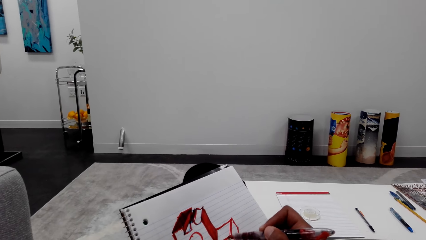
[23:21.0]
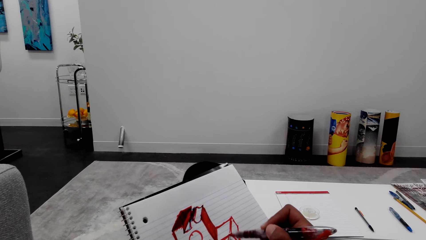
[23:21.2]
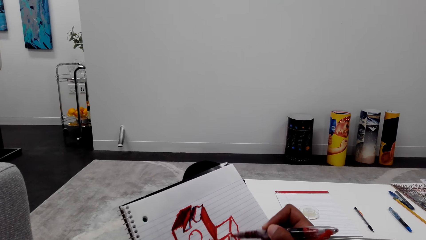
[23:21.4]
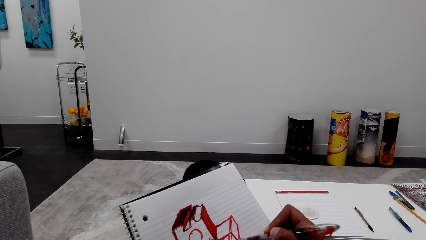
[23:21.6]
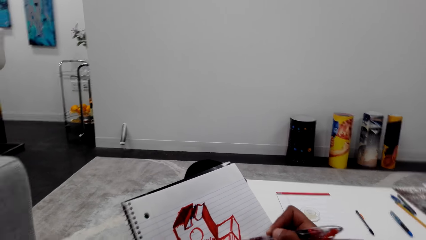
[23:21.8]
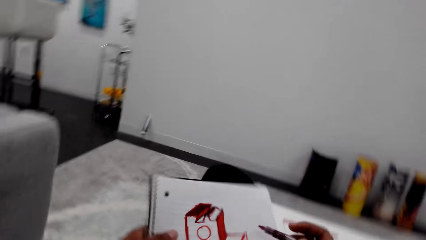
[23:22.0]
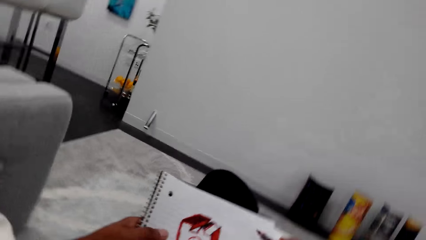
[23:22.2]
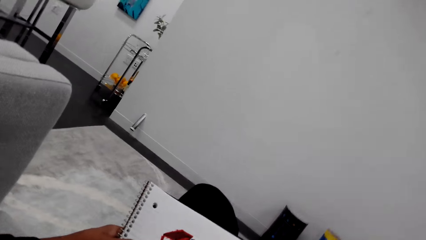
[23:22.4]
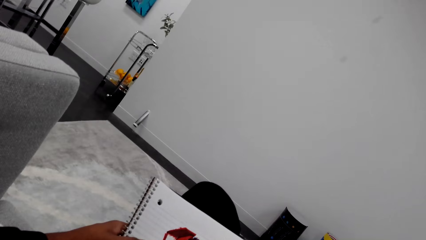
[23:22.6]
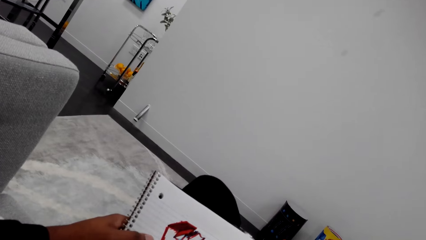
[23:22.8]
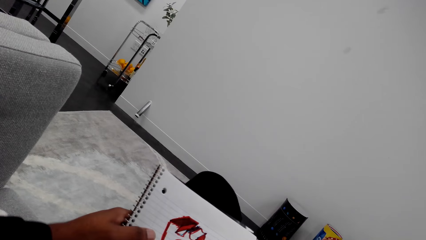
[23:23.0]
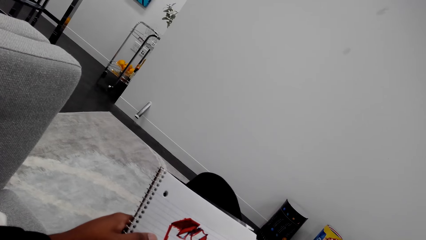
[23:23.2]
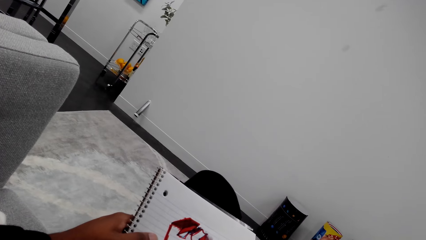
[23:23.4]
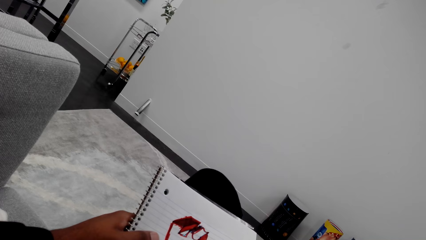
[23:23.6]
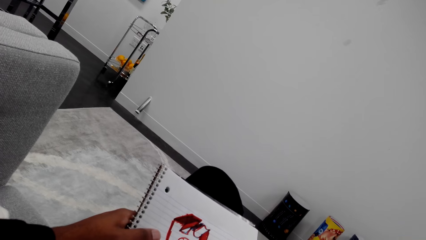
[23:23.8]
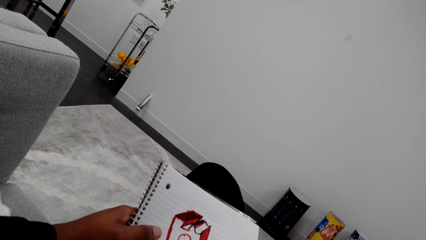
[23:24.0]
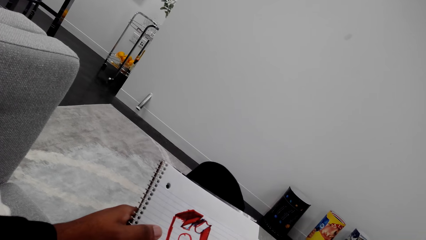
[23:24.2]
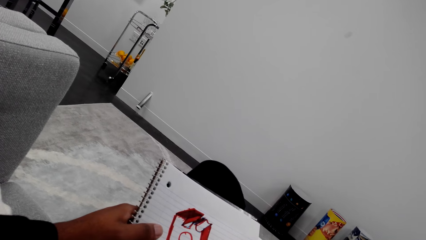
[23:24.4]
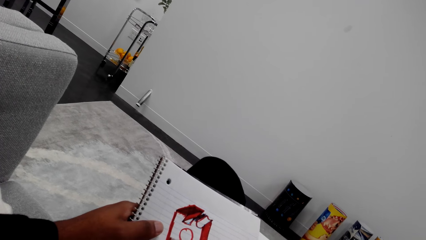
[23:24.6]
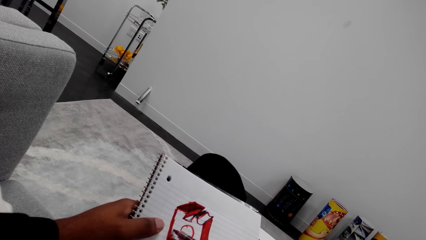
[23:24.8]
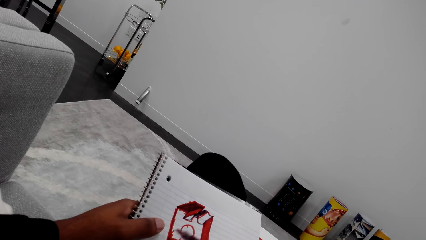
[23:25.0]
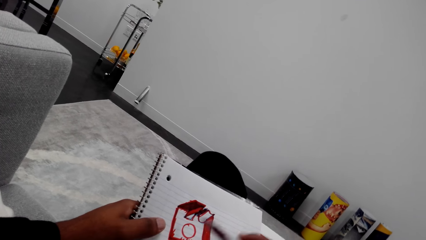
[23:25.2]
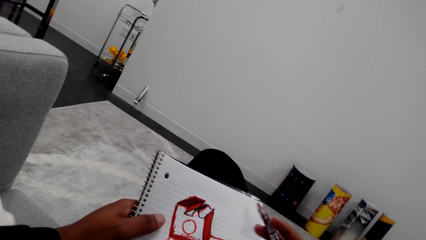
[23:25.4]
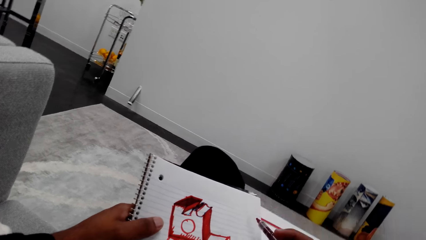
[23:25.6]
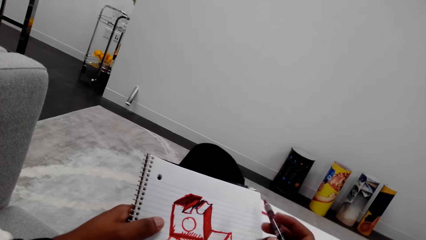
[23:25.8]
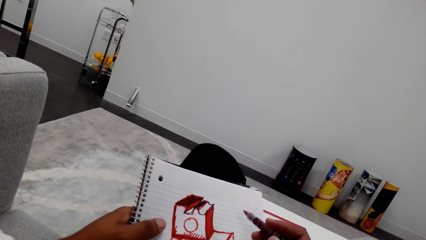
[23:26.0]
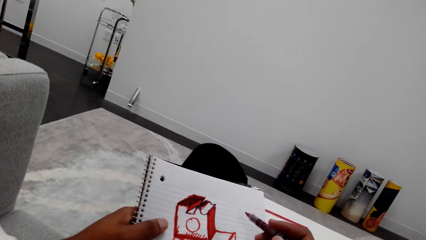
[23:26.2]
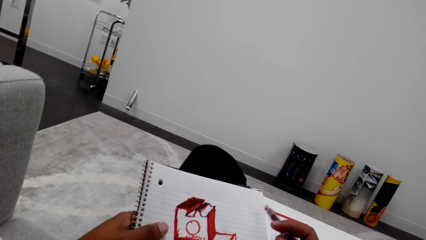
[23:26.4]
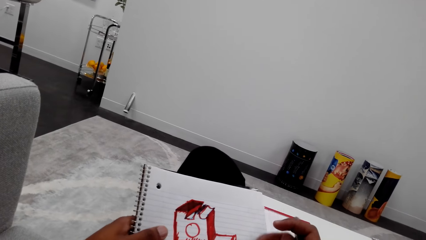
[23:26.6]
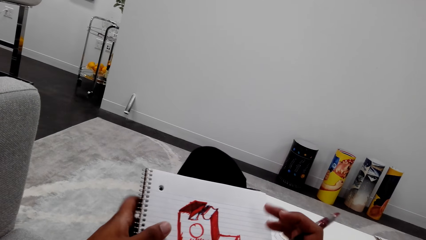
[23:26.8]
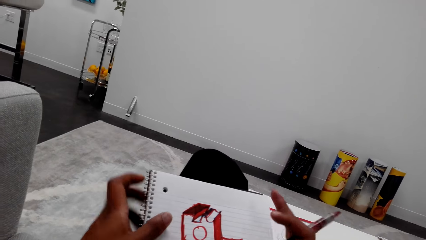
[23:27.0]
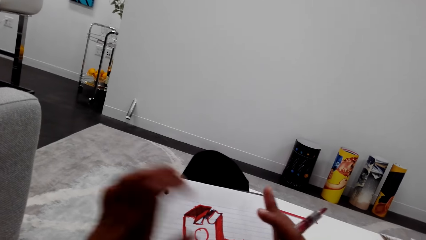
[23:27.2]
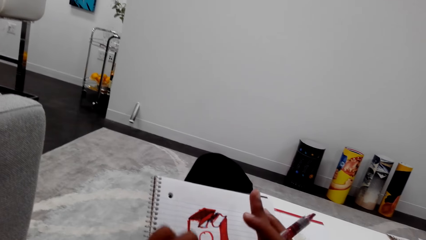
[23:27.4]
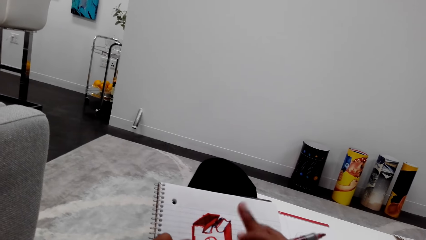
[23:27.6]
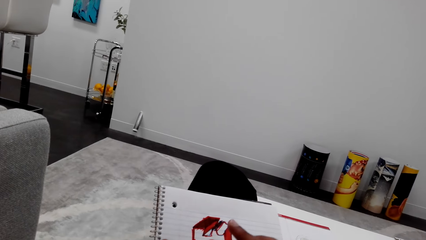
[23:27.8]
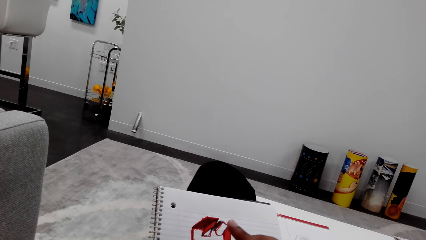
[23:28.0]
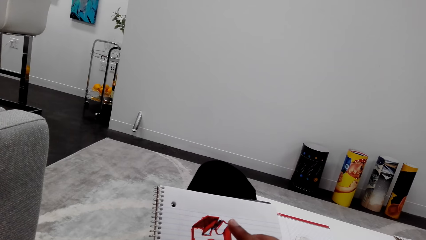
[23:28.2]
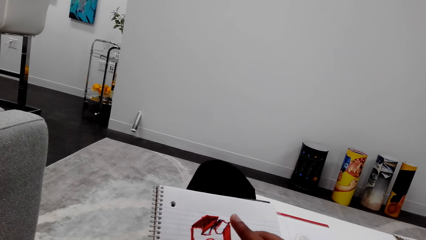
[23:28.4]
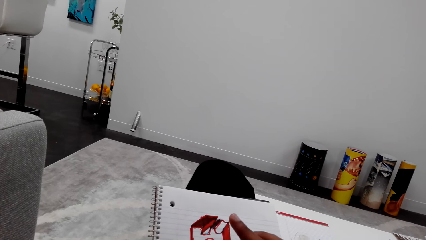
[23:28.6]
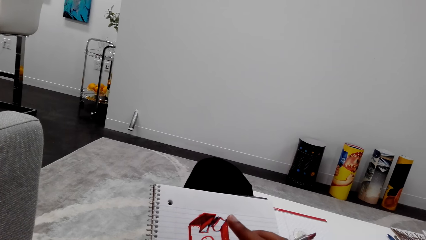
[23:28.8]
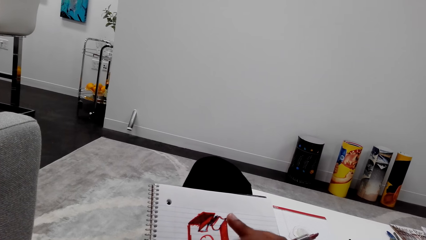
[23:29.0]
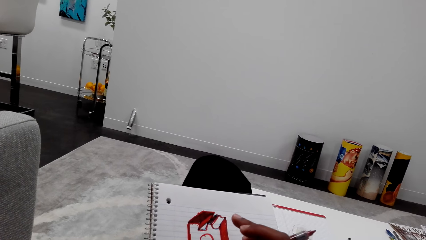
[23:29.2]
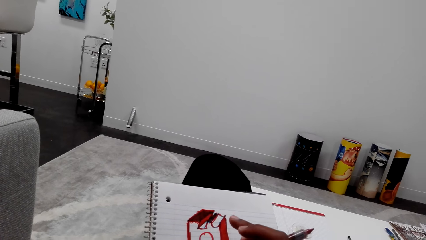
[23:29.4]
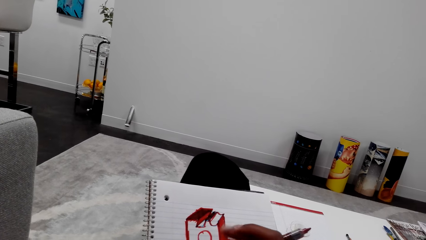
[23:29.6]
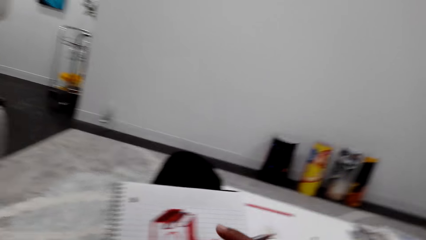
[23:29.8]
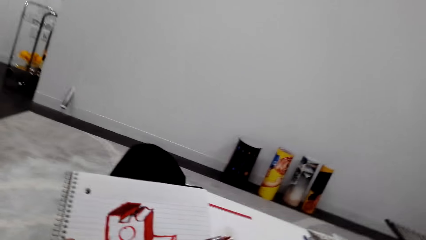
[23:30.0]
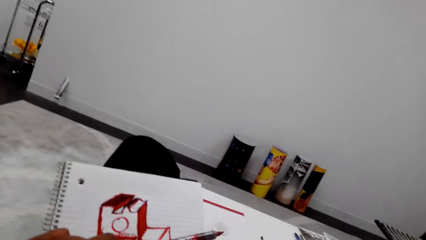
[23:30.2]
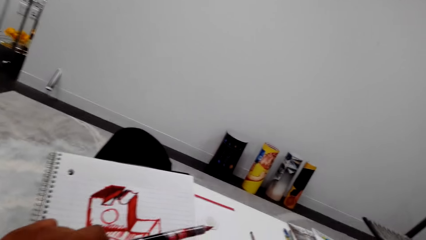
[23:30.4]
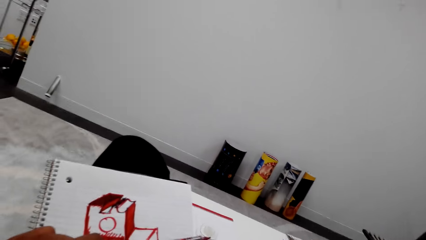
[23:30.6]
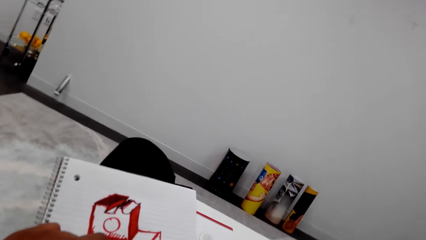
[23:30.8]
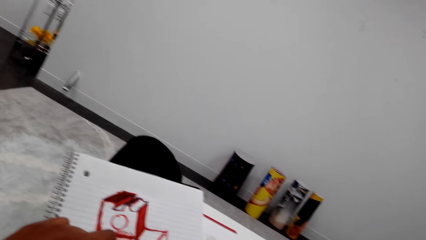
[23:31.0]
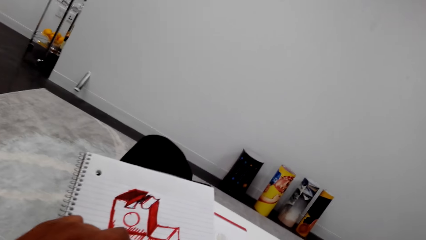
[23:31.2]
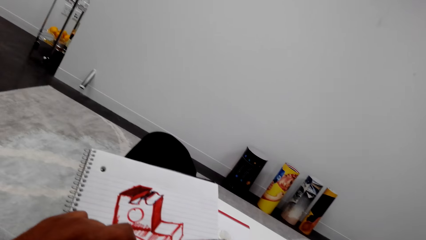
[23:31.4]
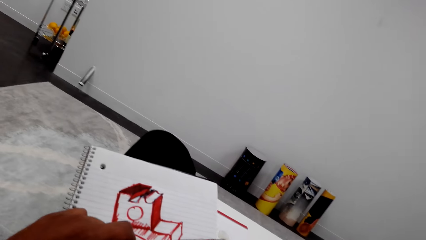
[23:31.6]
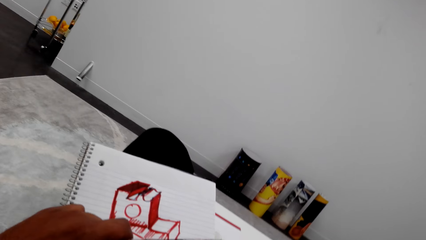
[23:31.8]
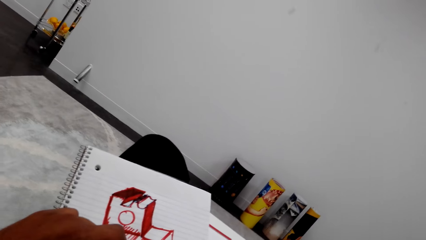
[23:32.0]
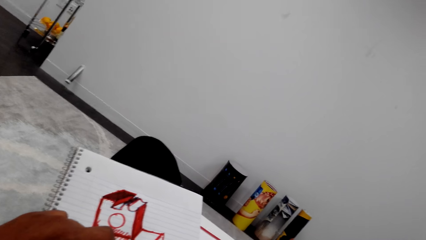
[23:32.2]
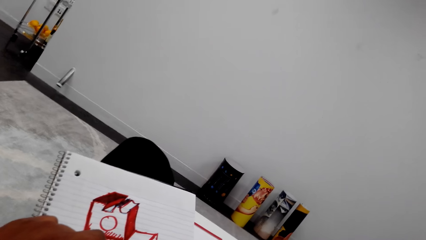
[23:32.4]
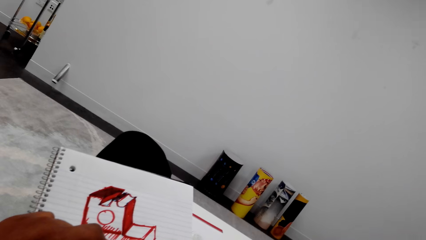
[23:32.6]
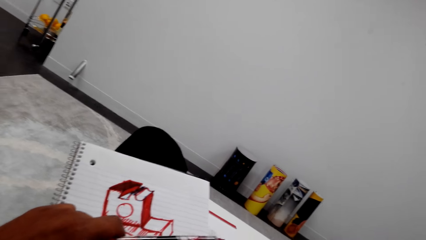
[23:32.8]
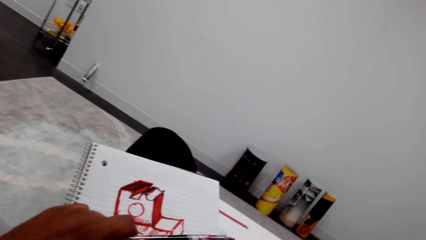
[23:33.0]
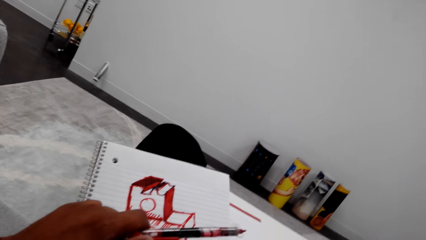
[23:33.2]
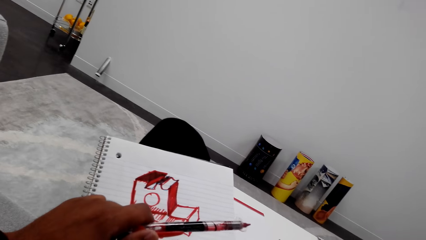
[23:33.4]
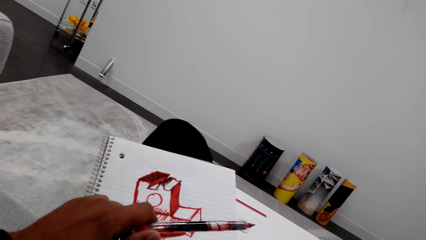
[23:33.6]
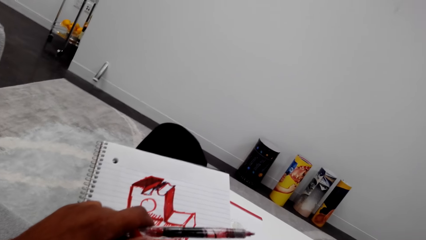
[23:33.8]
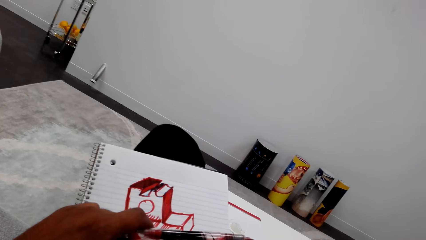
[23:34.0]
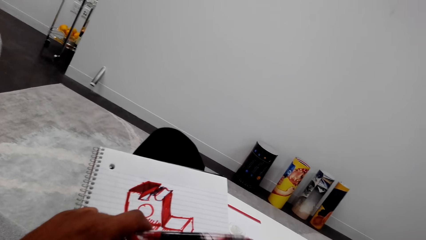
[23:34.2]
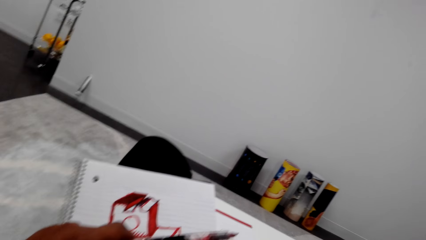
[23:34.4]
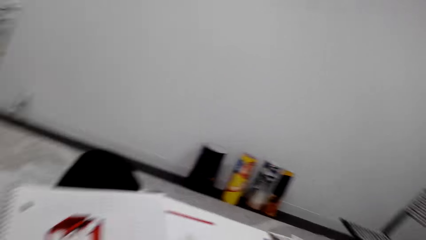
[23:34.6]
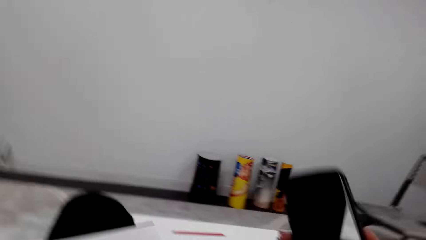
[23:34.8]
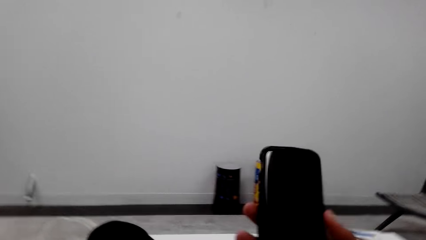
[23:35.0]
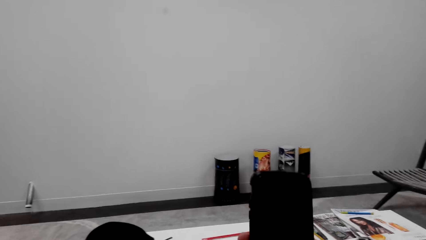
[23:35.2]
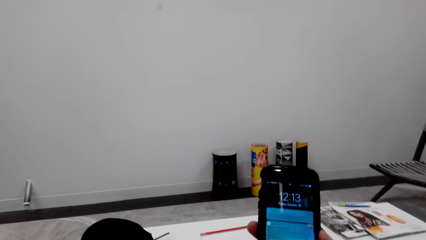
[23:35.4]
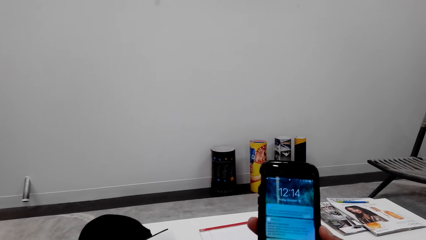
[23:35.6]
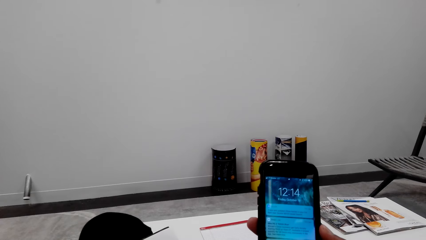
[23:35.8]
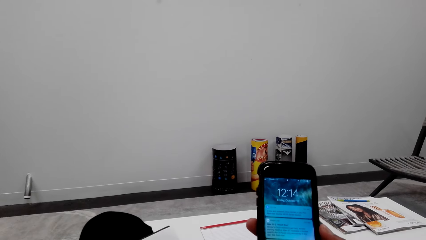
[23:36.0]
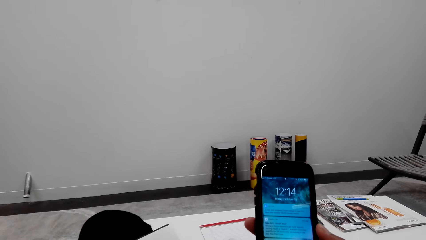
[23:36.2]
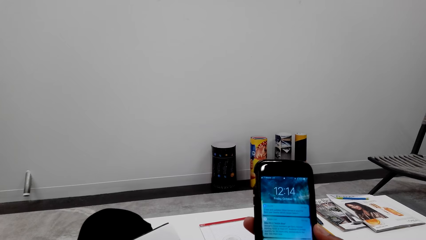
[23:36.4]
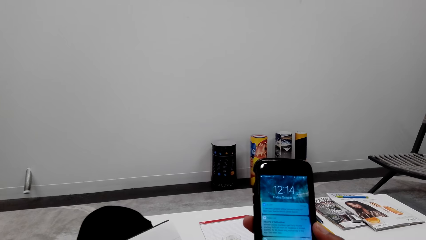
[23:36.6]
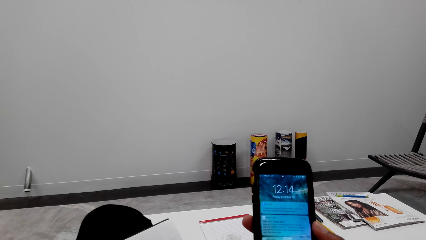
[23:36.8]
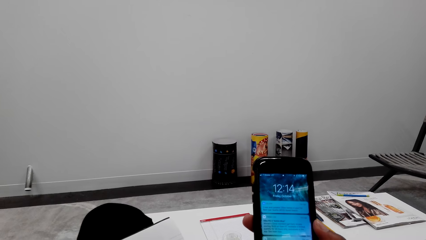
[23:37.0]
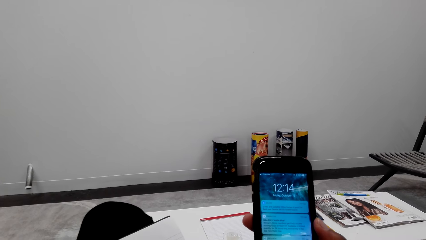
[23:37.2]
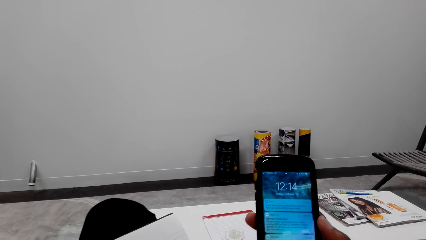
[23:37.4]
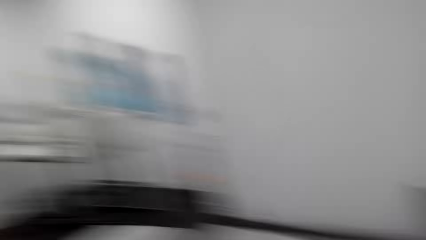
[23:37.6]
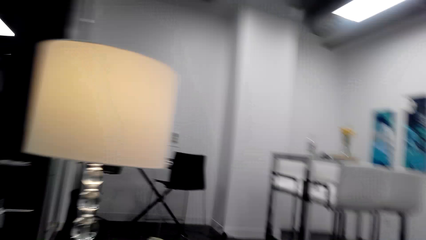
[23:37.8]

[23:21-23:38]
The camera wearer moves the marker pen. He draws on the book with the marker pen. He moves the marker pen. He holds the marker pen with his right hand. He looks at the book. He moves both hands. He looks at the book. He lifts a phone. He holds the phone with his right hand. He operates the phone.
